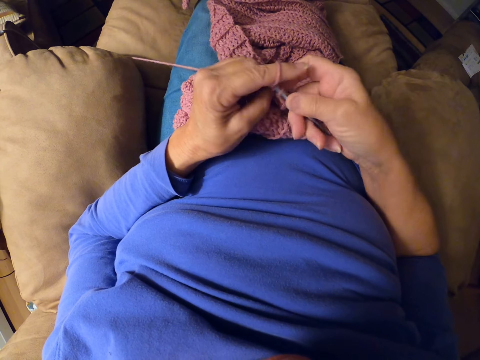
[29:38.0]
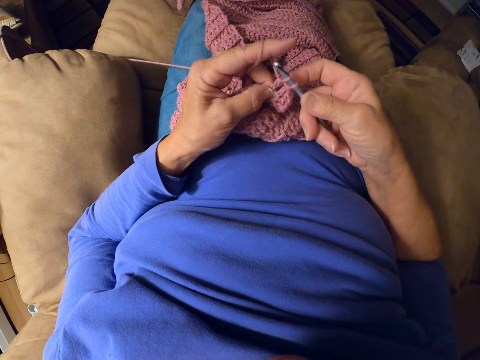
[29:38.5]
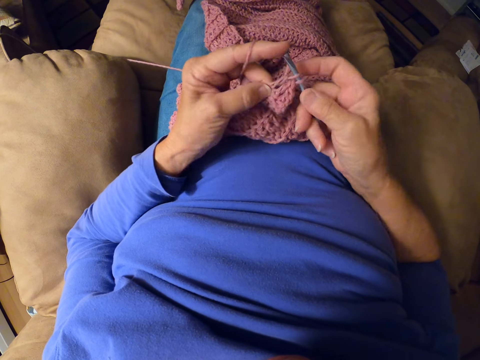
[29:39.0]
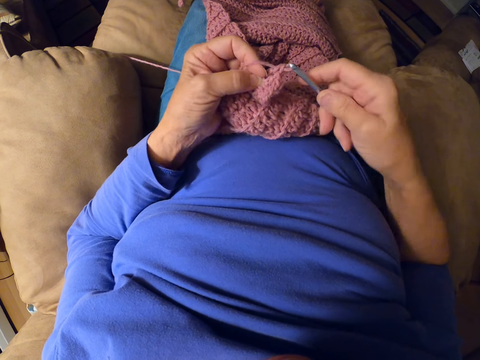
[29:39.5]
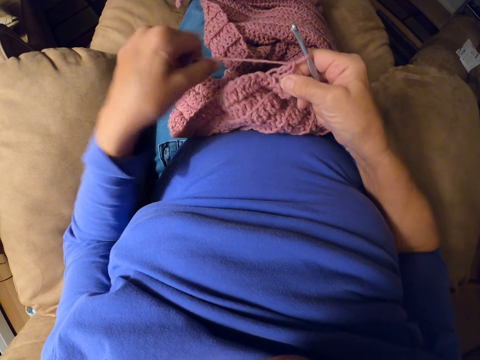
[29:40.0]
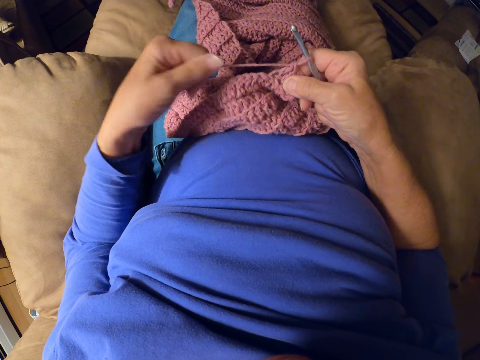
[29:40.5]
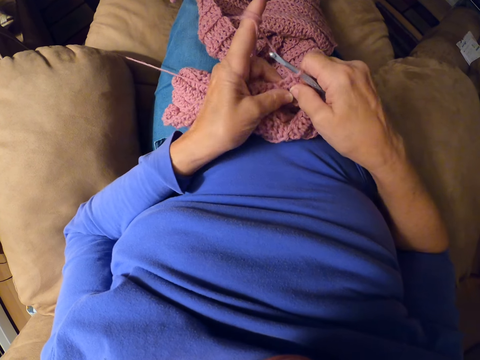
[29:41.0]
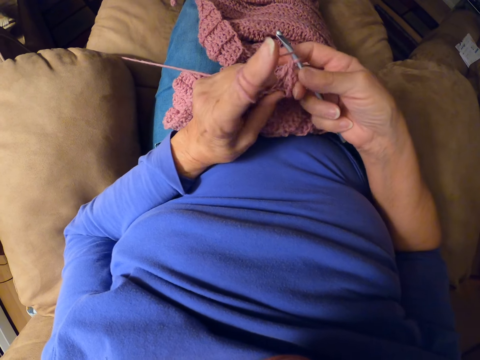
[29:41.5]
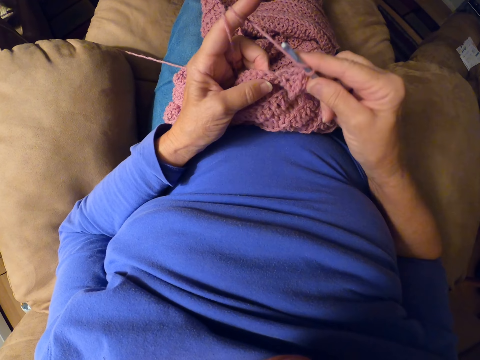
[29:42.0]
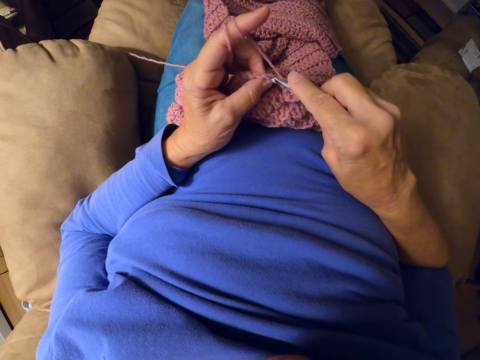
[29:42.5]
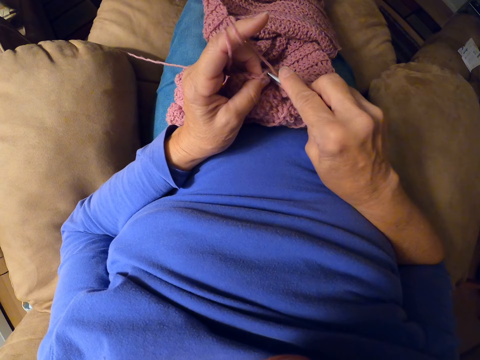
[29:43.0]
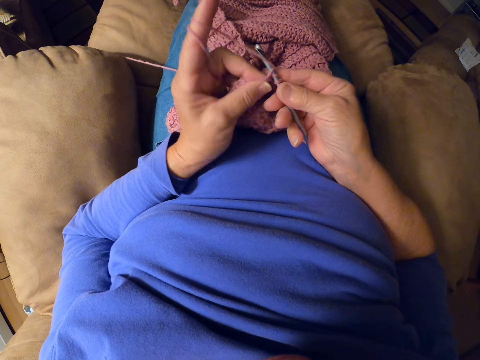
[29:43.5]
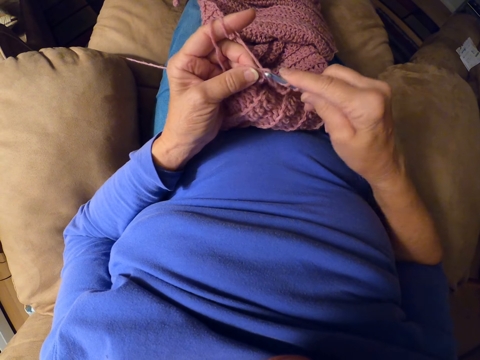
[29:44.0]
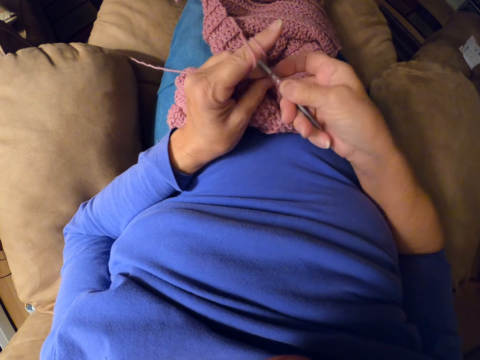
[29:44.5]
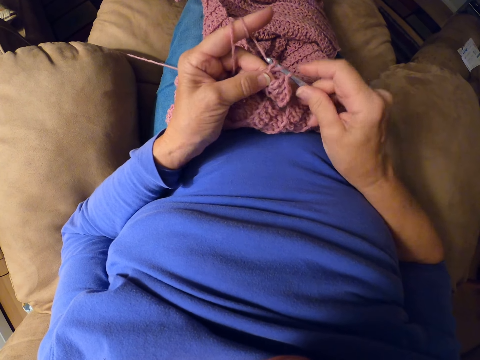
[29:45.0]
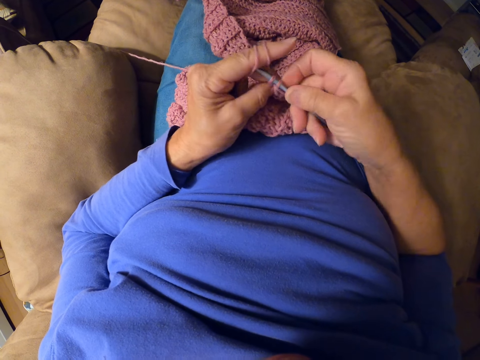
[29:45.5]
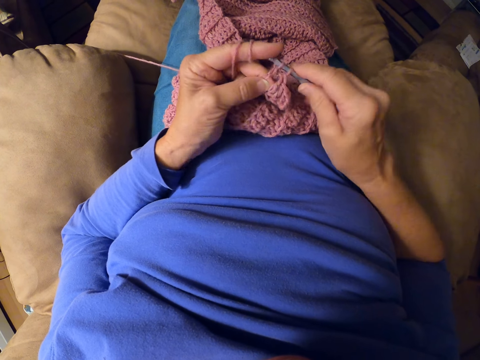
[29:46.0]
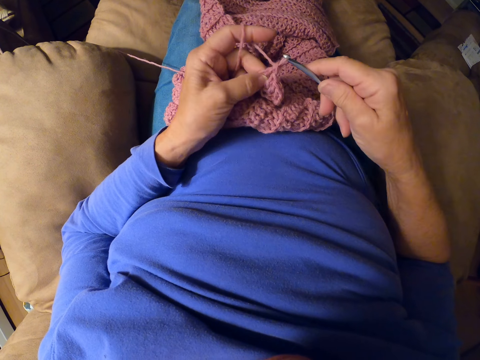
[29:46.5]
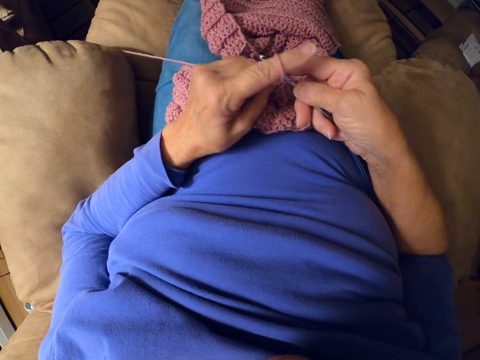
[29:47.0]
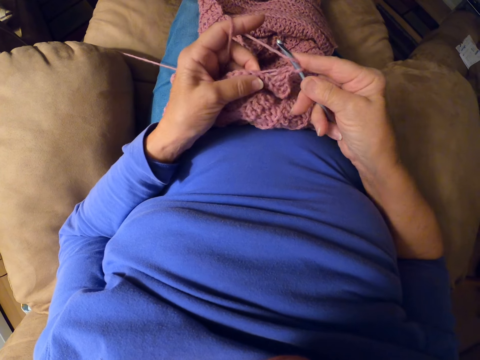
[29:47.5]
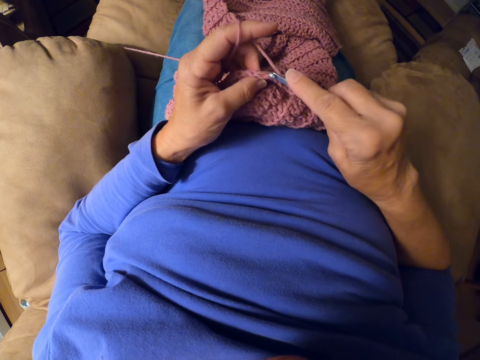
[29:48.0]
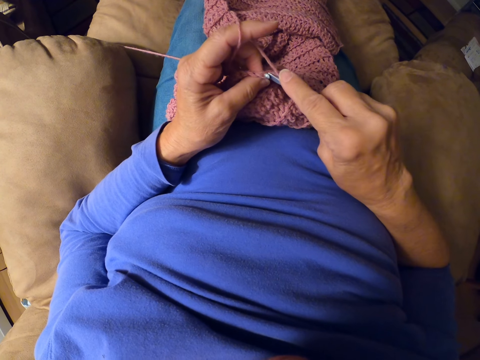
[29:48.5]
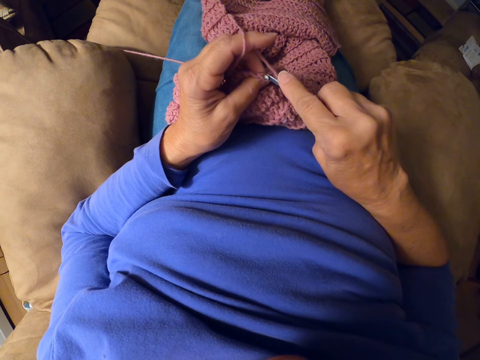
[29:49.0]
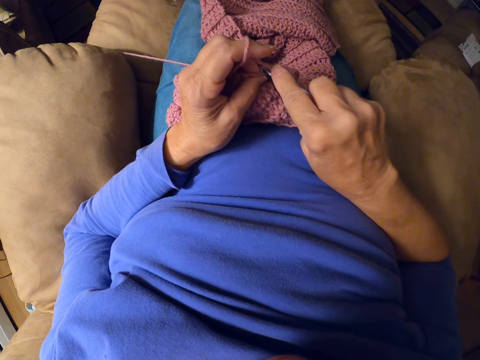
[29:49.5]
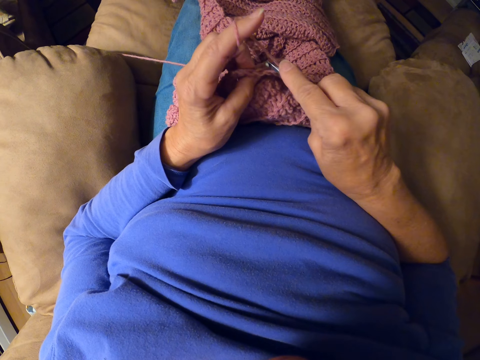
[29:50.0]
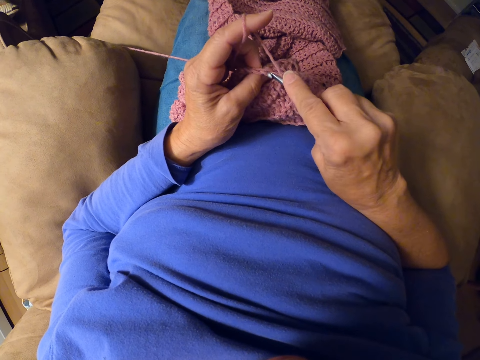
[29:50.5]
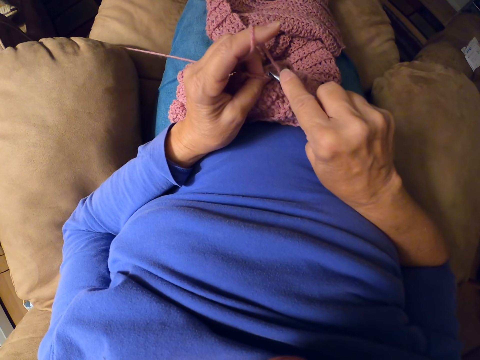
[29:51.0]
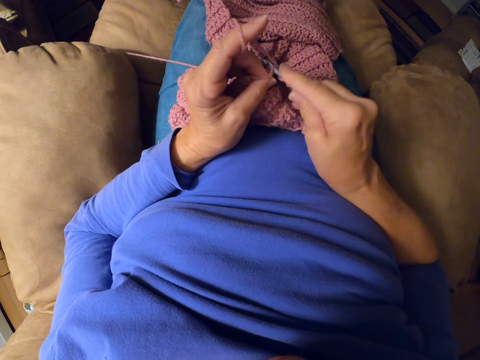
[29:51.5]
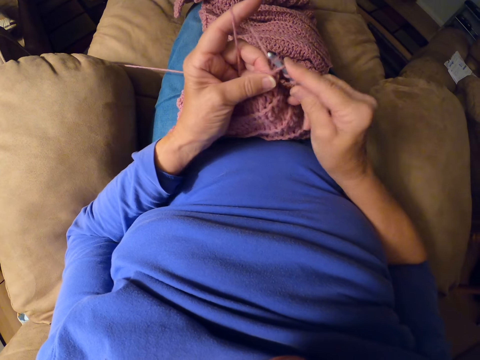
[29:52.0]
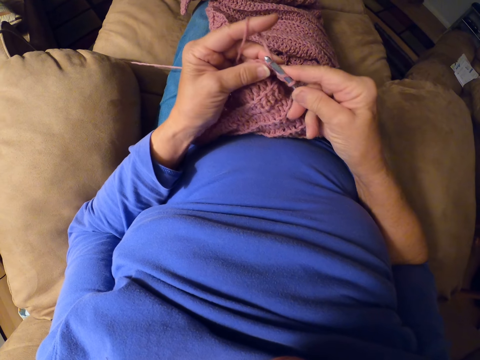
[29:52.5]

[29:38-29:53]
The camera wearer rolls yarn around her finger. She crochets with the crochet hook.

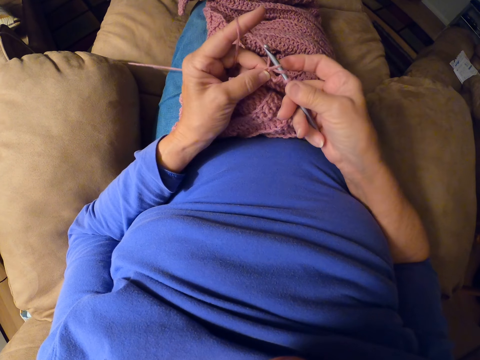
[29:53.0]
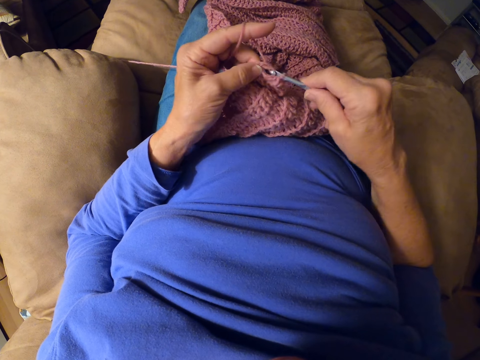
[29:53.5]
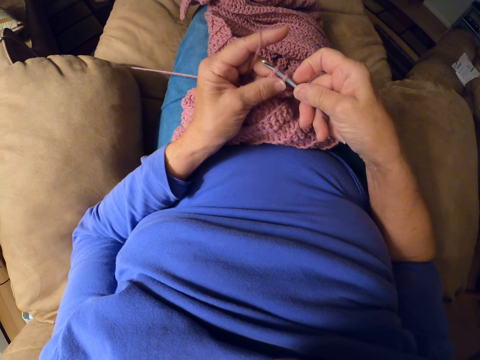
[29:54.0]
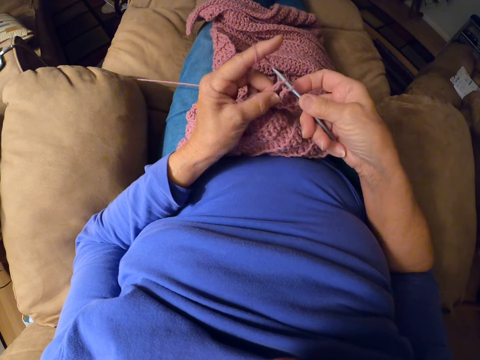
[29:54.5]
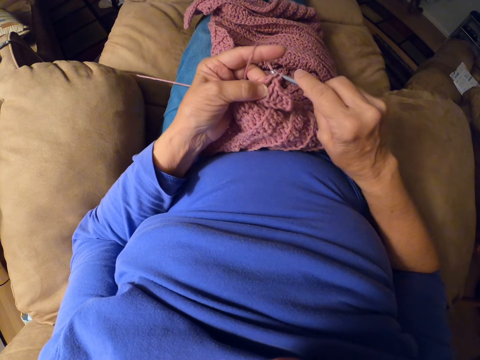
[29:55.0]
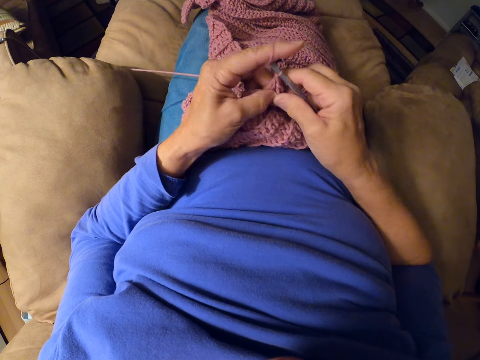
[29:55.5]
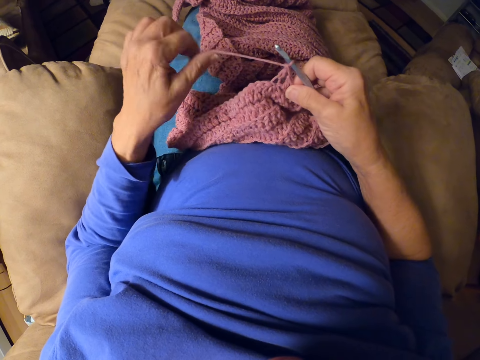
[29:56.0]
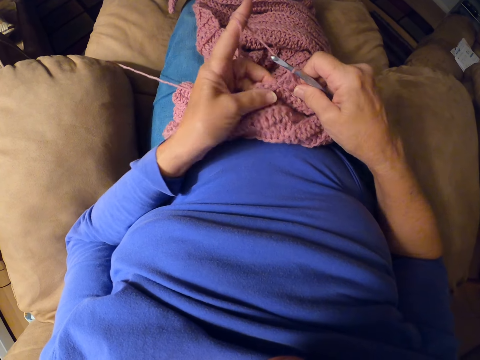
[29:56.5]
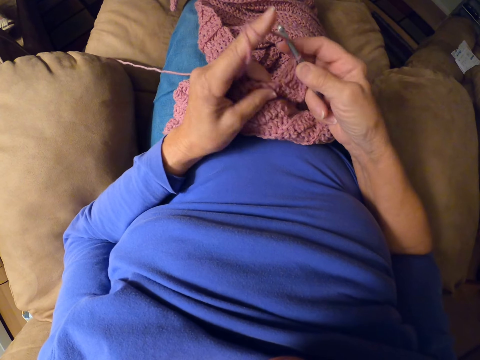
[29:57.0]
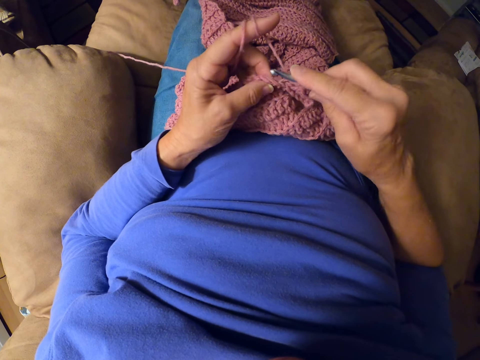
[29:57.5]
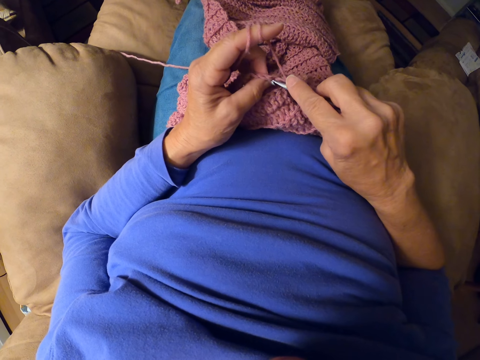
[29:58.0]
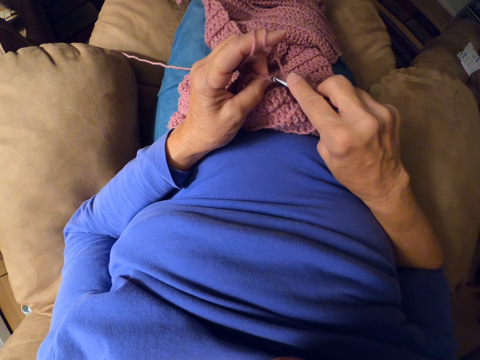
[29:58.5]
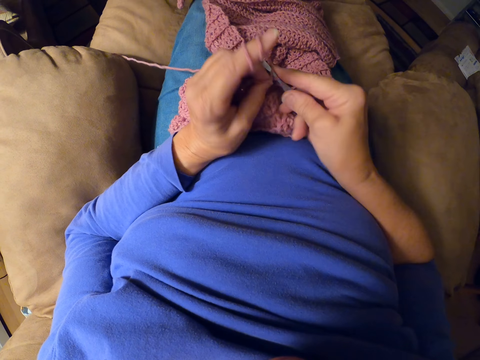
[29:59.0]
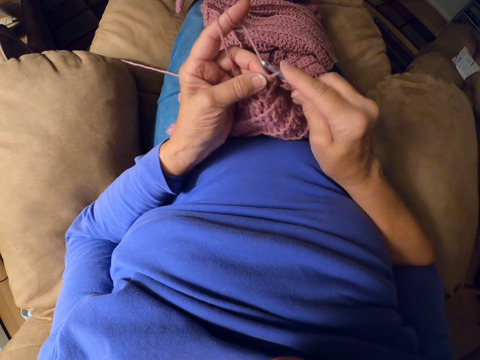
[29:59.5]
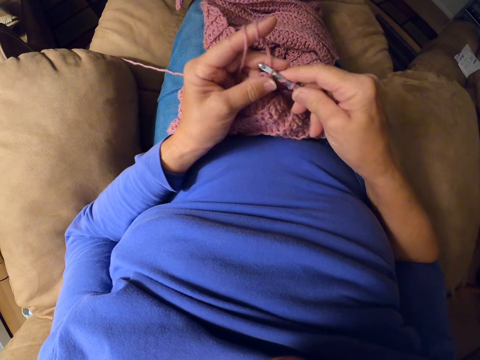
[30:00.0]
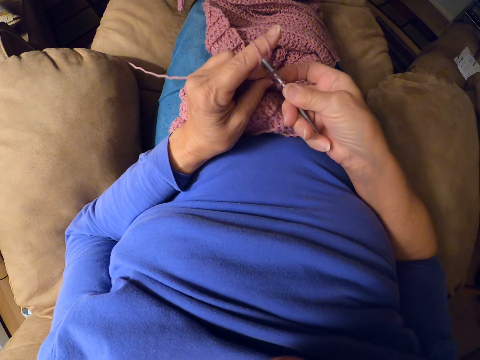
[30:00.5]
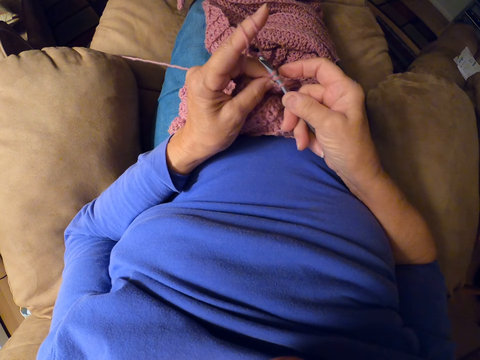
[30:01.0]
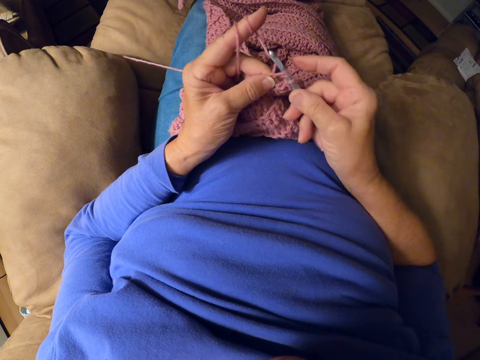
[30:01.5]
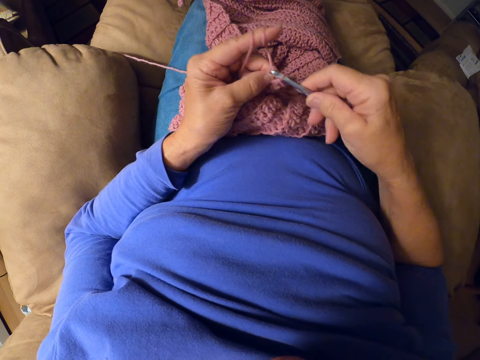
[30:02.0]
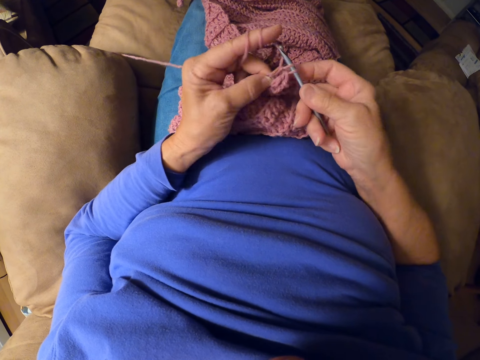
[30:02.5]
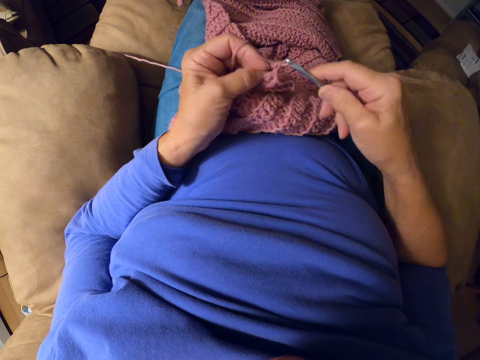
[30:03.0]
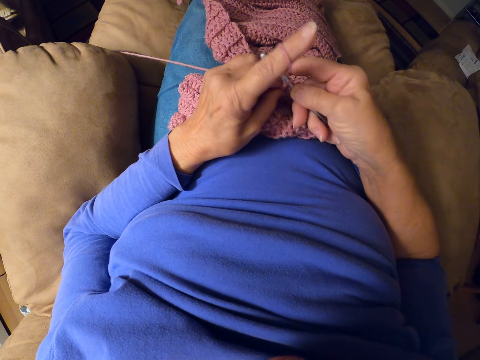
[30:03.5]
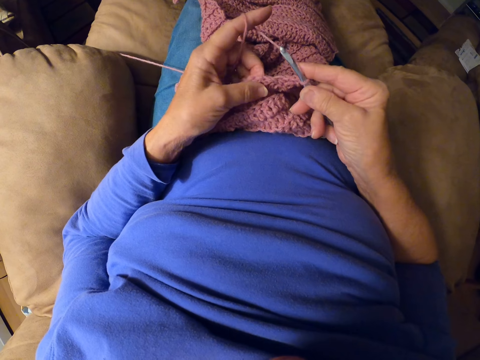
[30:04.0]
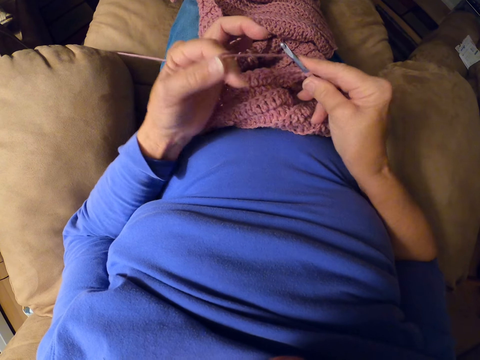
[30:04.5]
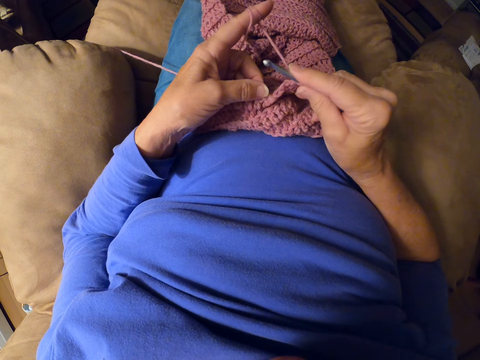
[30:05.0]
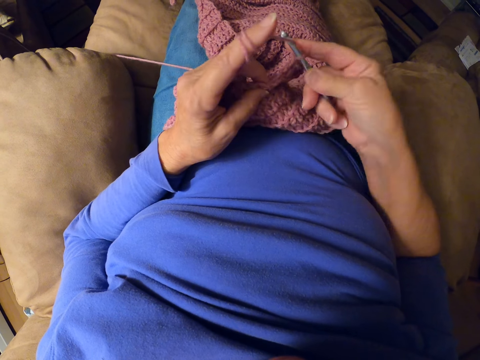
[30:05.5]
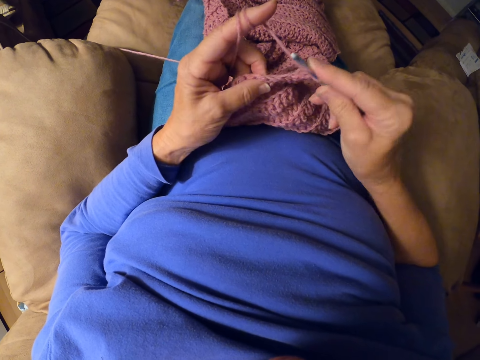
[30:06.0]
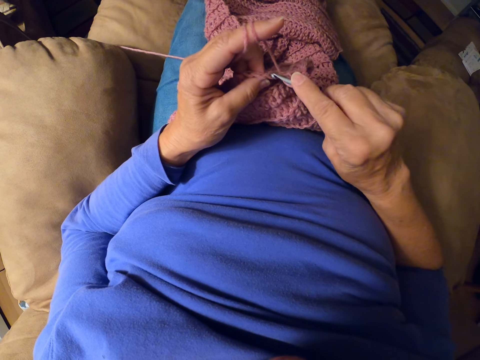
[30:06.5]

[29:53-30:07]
The camera wearer rolls yarn around her finger. She crochets the sweater fabric with the crochet hook. She rolls the yarn around her finger.
